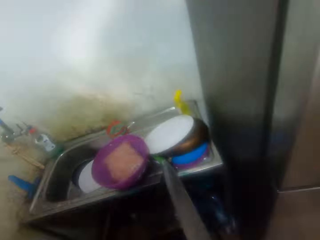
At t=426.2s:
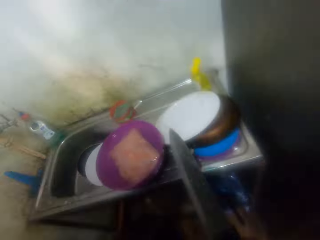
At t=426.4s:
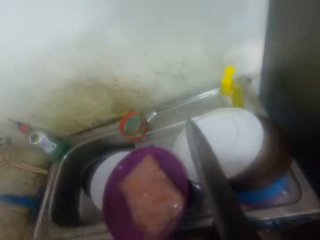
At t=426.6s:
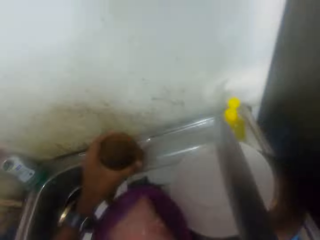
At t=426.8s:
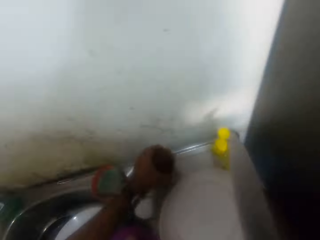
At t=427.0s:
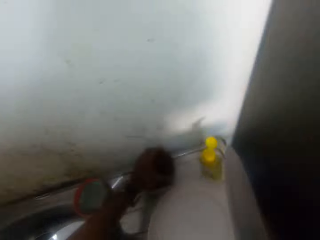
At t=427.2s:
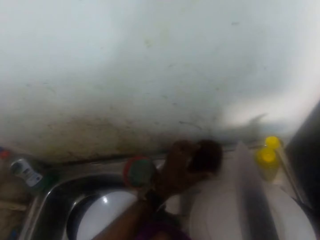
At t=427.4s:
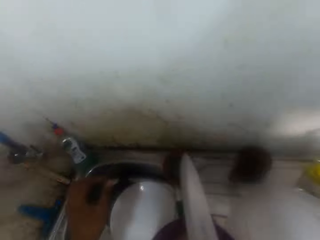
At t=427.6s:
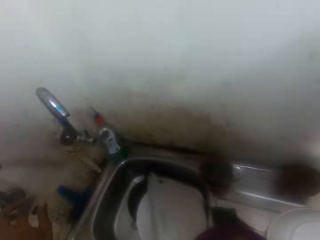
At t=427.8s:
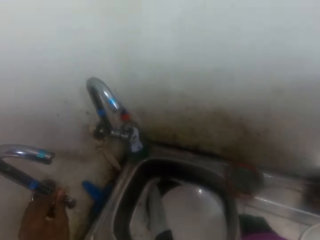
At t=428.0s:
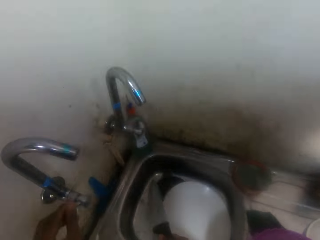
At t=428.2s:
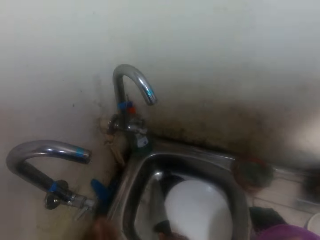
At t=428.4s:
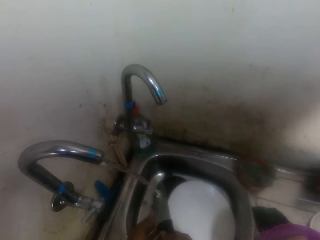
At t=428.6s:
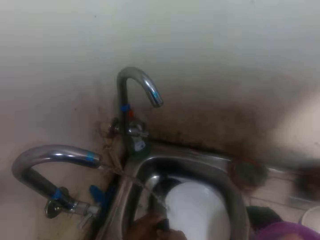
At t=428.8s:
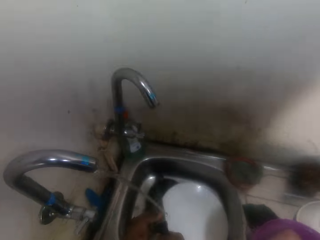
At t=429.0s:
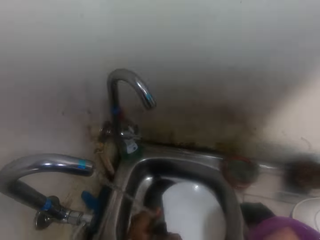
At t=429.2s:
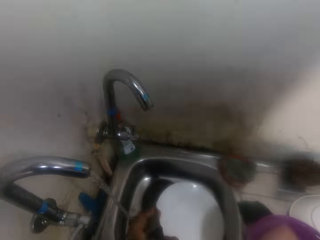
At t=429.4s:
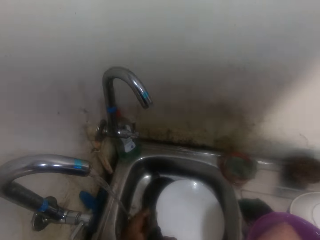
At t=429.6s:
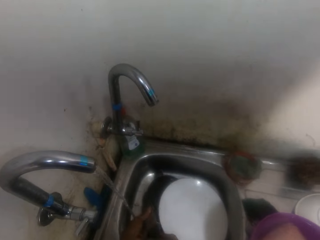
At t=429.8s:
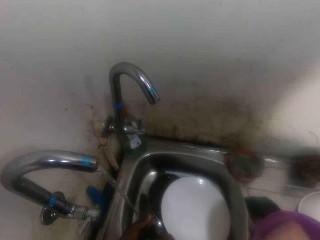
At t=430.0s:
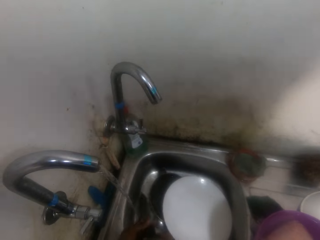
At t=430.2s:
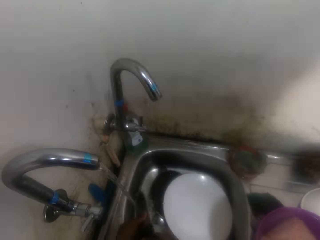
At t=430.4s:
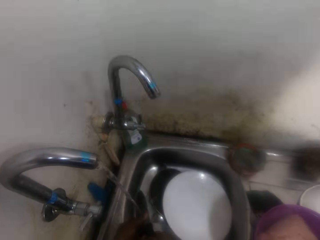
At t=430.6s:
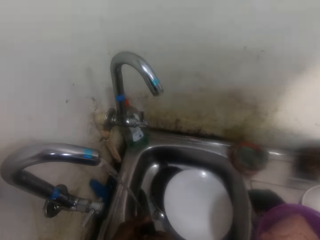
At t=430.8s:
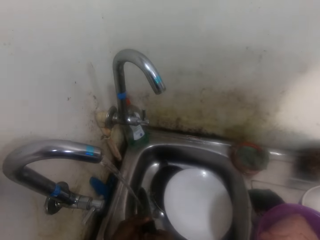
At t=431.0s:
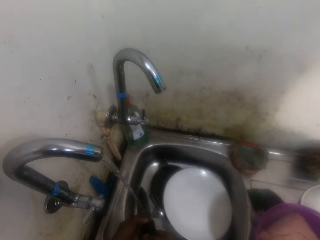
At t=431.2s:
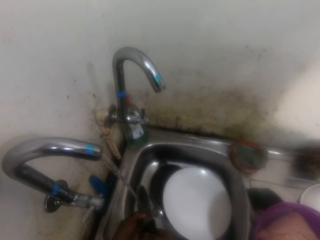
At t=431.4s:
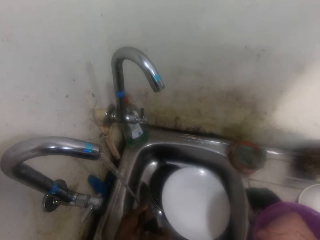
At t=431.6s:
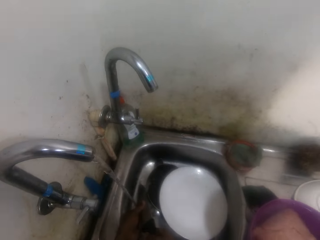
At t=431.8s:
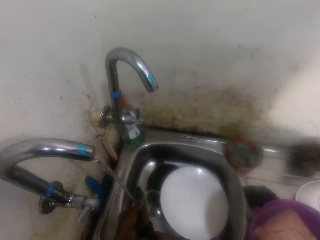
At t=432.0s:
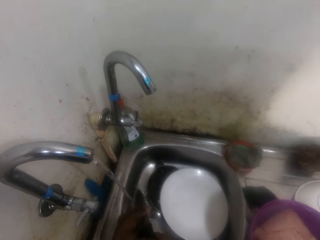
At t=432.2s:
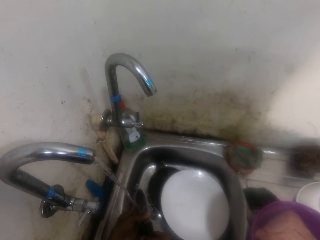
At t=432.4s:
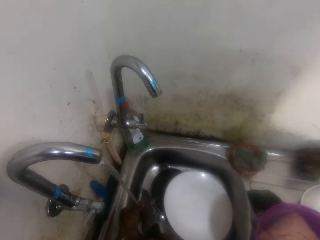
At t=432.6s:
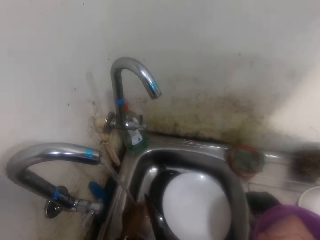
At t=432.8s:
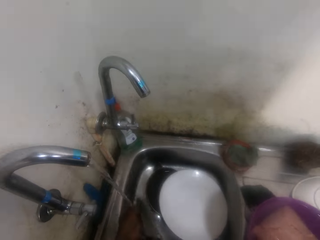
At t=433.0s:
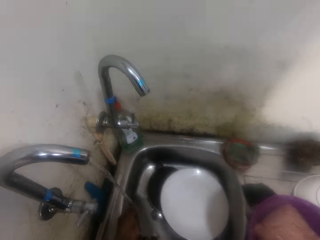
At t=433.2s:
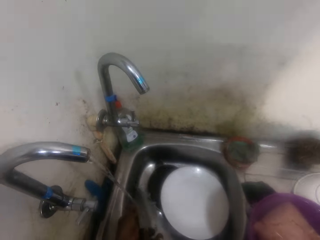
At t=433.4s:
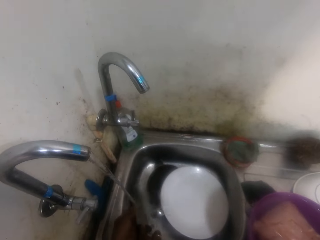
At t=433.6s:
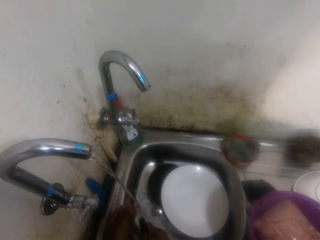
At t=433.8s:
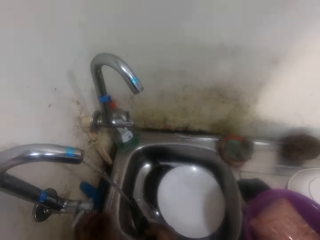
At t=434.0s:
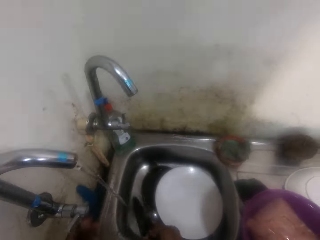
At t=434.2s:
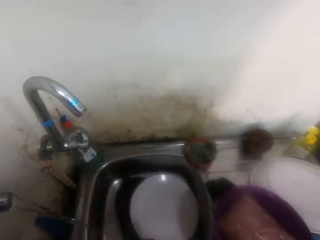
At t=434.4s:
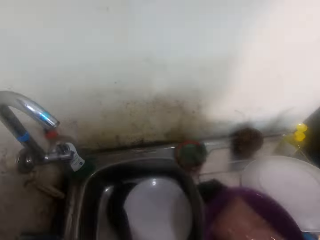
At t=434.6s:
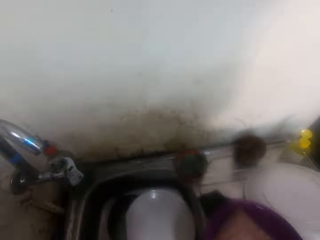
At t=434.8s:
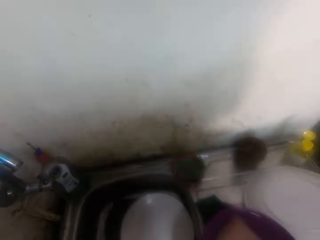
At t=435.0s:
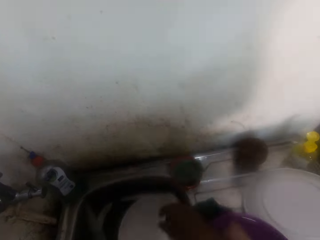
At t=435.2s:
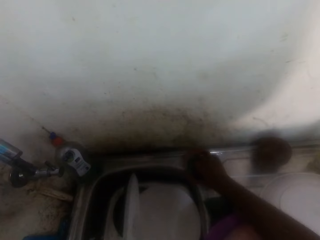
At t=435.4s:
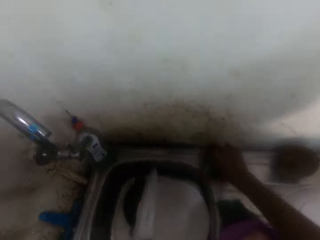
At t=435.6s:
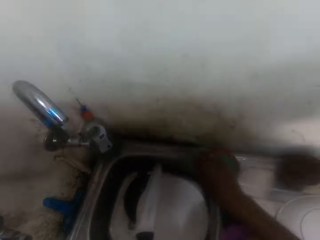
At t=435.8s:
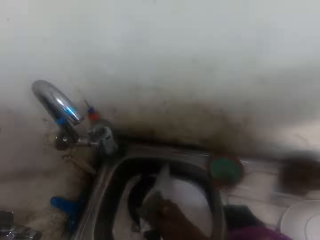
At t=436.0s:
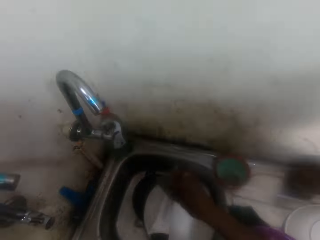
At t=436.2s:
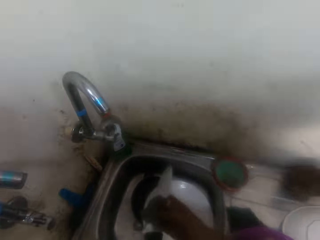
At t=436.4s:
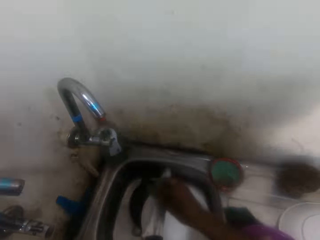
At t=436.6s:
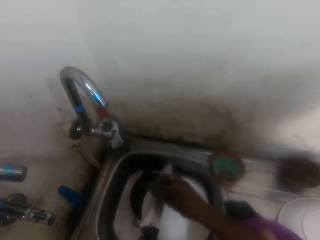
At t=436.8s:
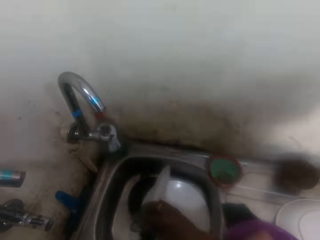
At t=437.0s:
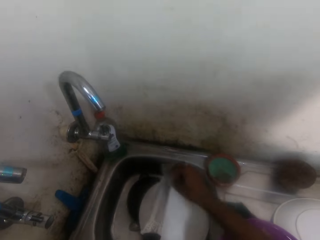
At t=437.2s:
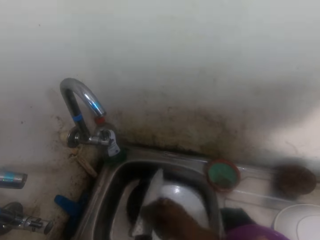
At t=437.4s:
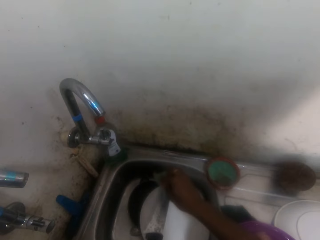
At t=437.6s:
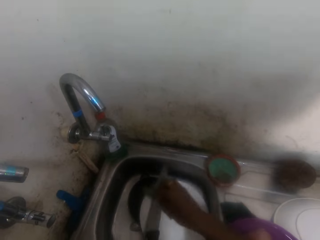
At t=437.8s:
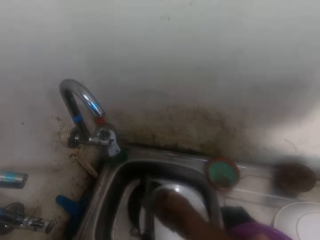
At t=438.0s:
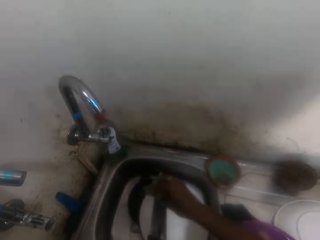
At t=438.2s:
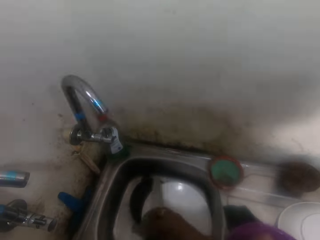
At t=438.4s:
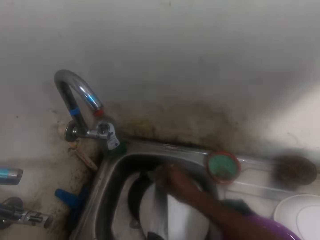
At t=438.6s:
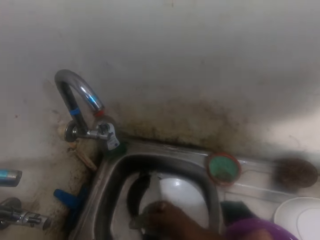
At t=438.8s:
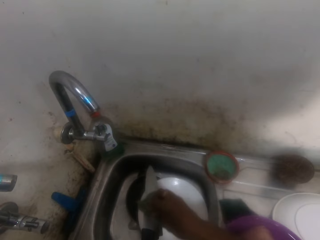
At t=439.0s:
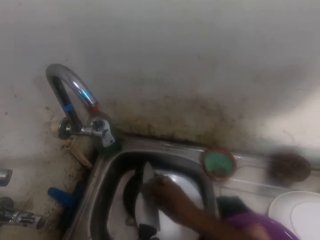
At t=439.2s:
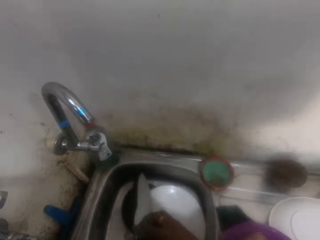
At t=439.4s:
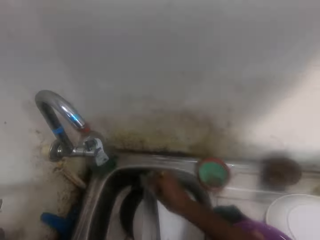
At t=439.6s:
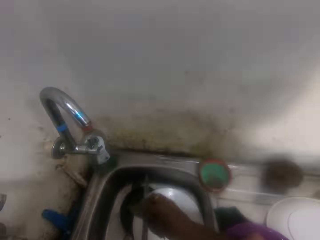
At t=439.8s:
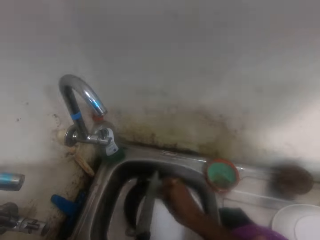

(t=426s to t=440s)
The camera wearer walks in the kitchen to a sink. They put a coconut on the sink. They turn on tap water. They wash a knife in the sink. They pick a washing rag from the sink. They scrub the knife with the washing rag.

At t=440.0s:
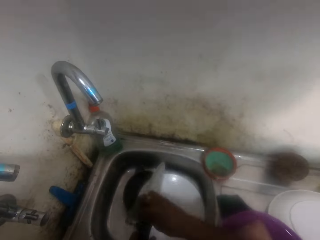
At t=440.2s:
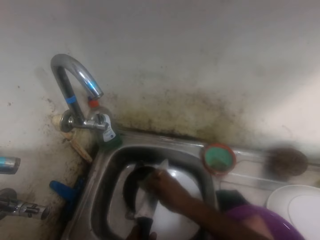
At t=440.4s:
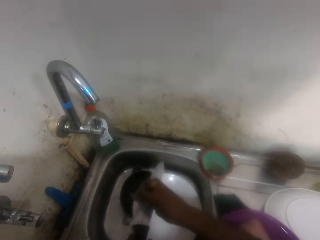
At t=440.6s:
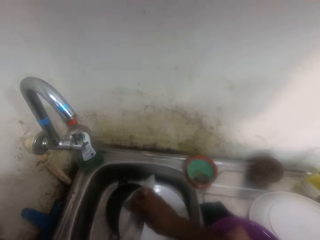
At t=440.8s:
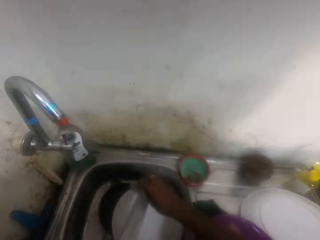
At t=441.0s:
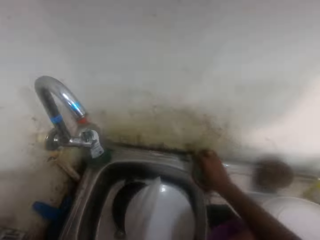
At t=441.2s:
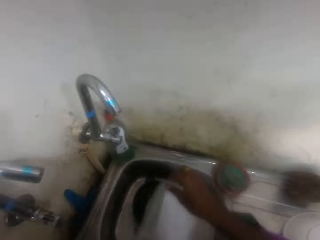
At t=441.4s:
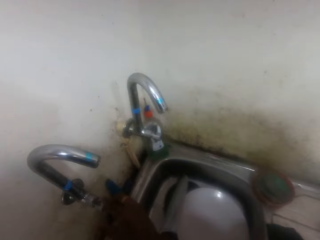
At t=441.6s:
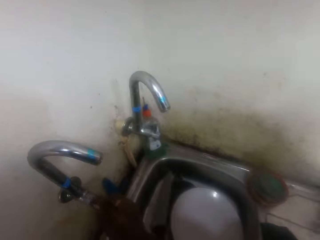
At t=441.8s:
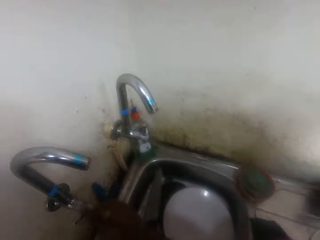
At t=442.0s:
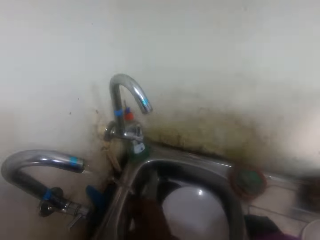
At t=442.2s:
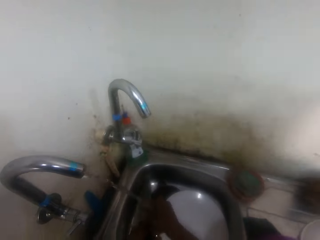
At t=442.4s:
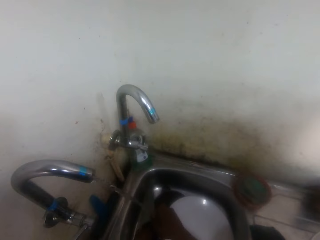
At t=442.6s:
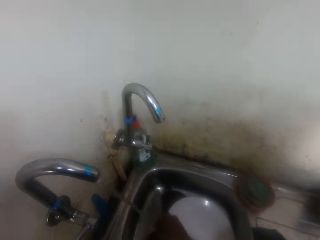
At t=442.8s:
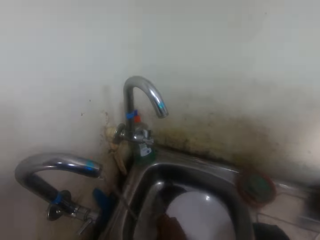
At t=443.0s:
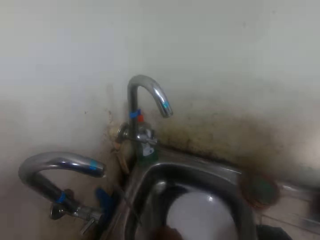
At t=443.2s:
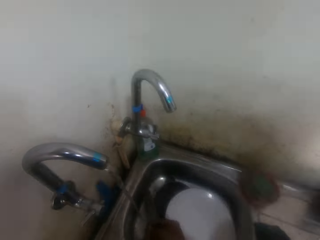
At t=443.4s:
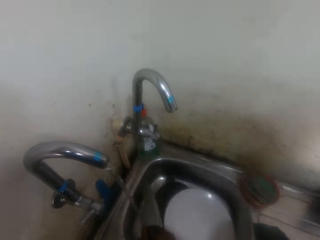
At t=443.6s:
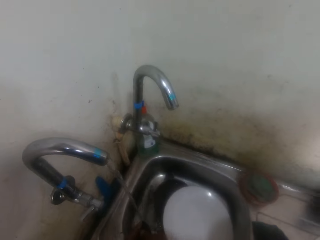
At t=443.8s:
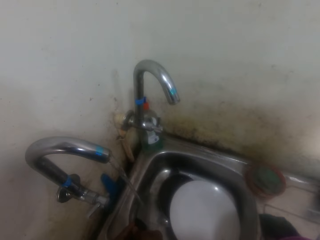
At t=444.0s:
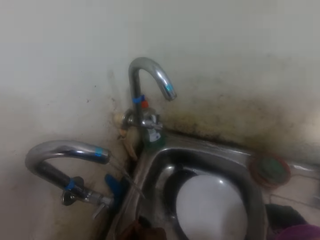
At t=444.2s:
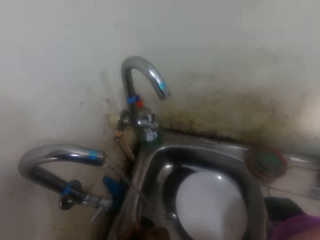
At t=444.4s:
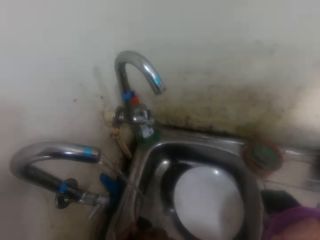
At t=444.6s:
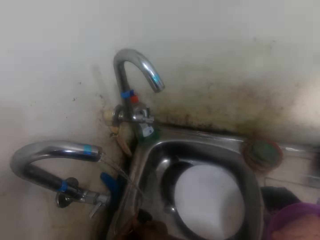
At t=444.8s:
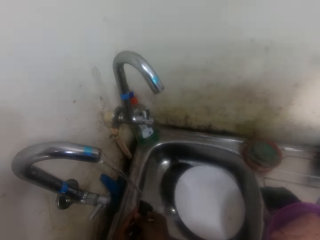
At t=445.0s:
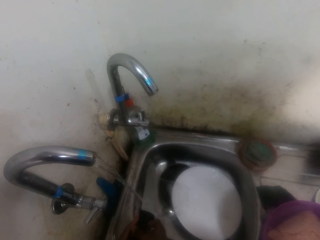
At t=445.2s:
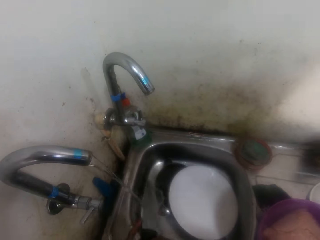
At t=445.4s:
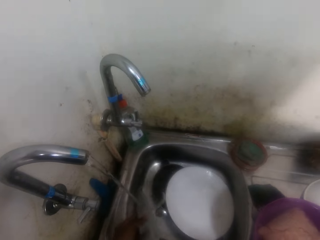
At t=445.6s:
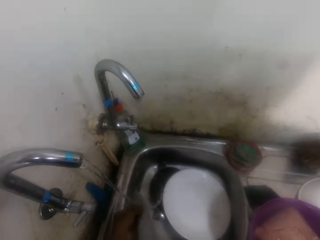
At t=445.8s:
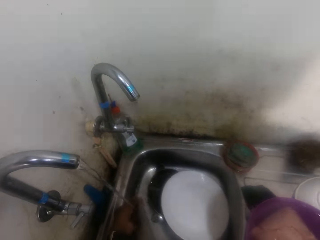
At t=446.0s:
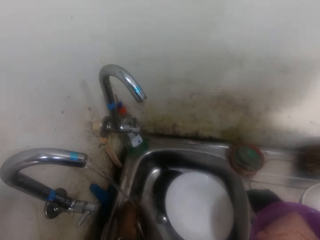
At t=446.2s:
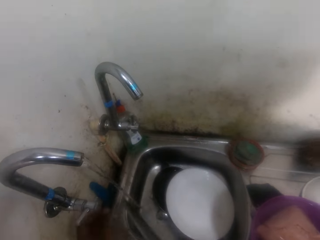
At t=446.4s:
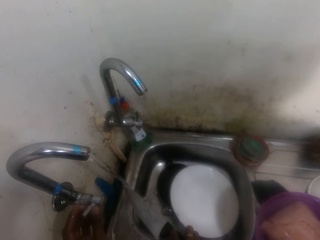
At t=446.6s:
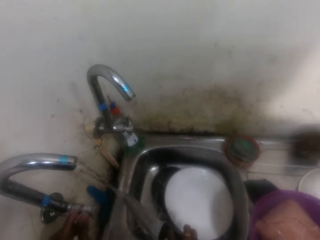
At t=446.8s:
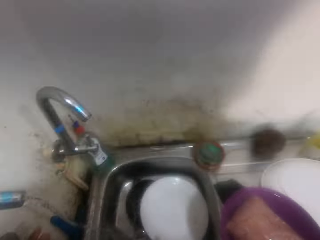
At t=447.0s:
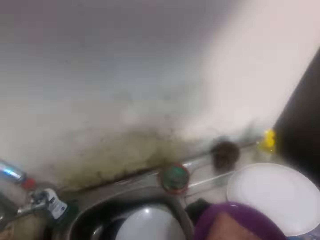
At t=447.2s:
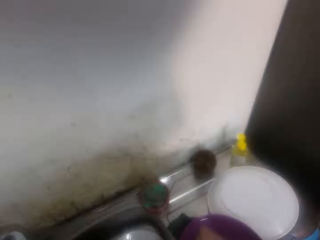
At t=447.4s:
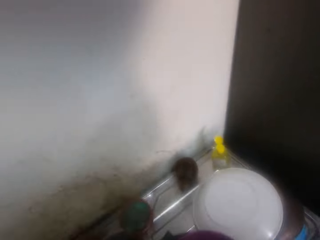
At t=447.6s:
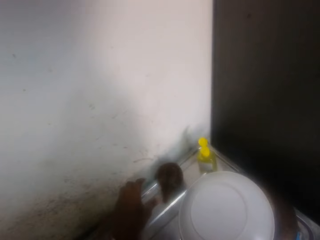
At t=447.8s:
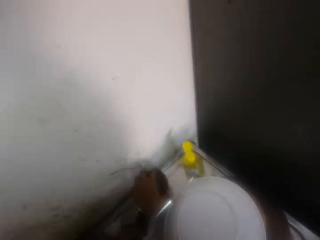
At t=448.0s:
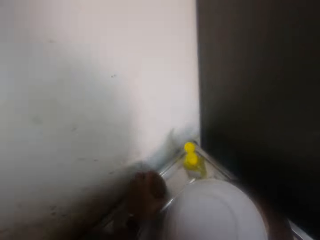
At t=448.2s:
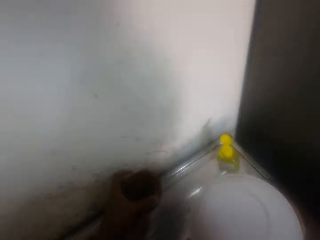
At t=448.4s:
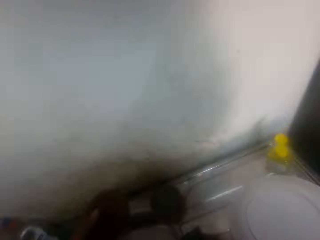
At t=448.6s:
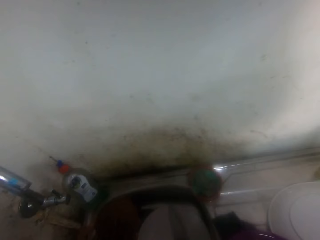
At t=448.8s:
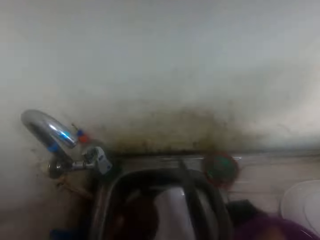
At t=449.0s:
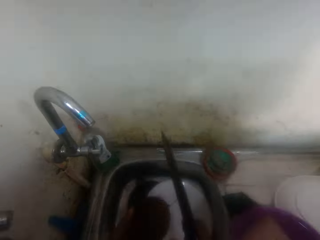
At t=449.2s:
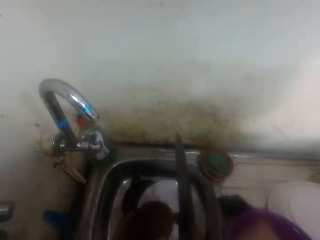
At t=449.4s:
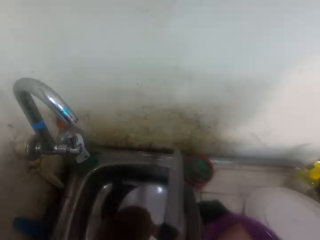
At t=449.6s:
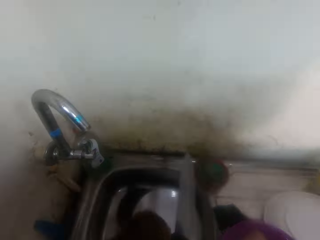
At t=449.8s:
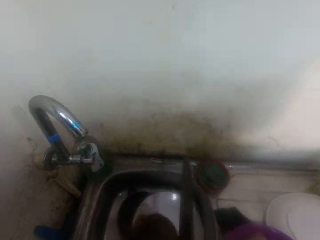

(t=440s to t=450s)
The camera wearer drops a washing rag on a dish. They turn on water. They wash a knife in a sink. They pick a coconut on the sink.
